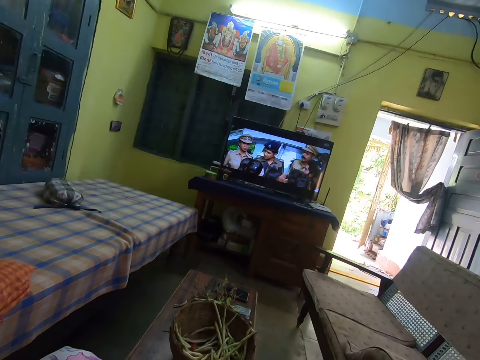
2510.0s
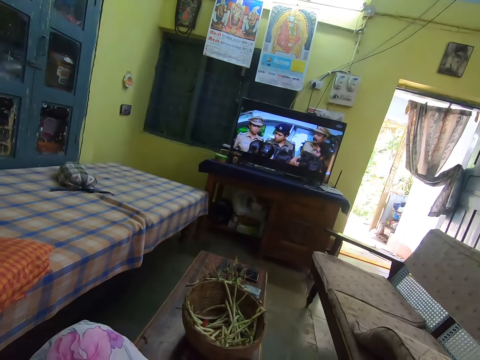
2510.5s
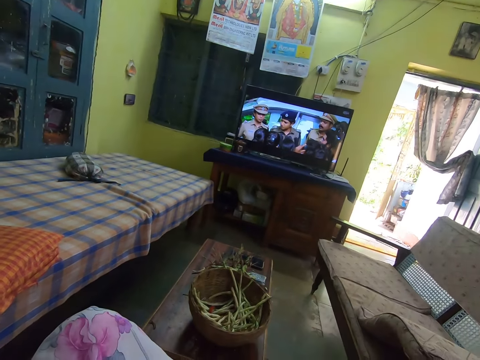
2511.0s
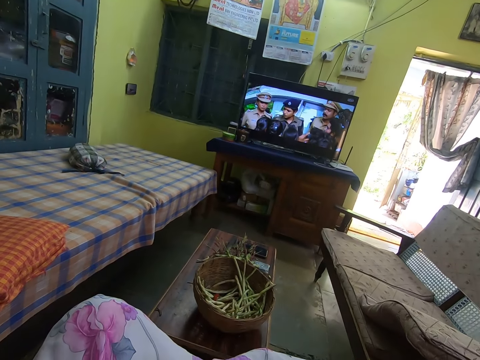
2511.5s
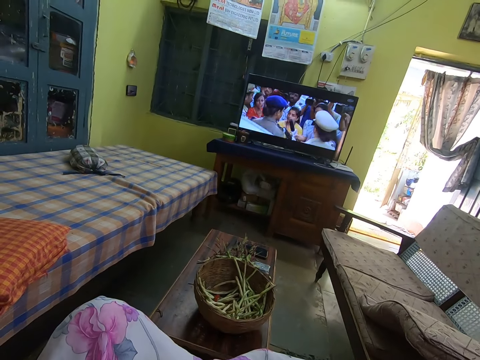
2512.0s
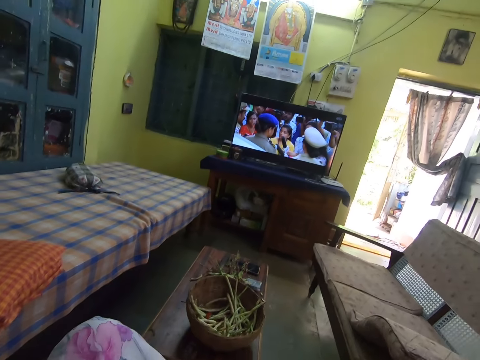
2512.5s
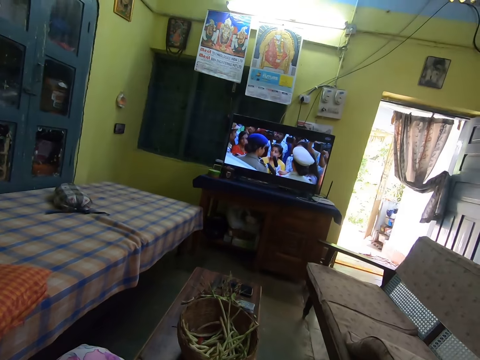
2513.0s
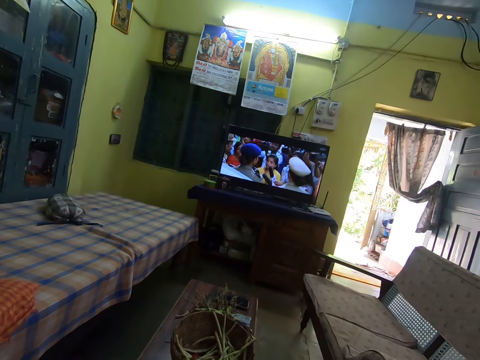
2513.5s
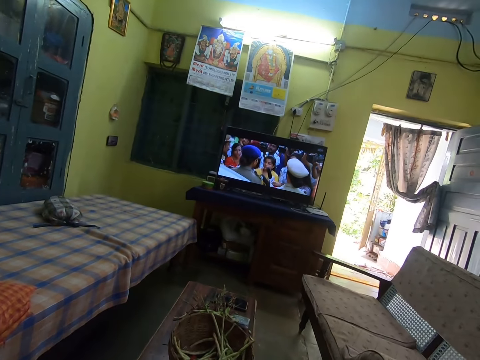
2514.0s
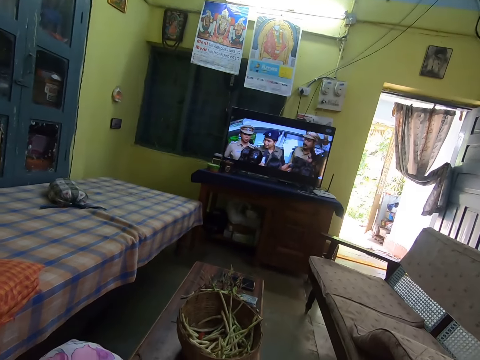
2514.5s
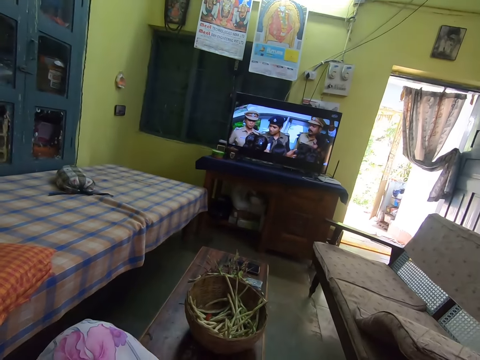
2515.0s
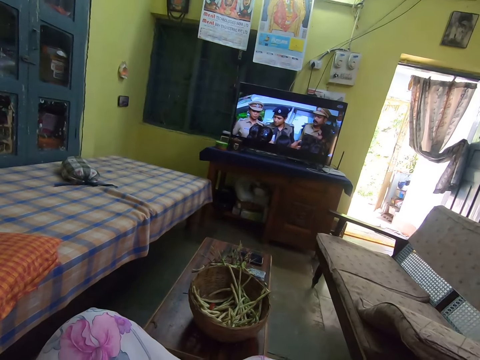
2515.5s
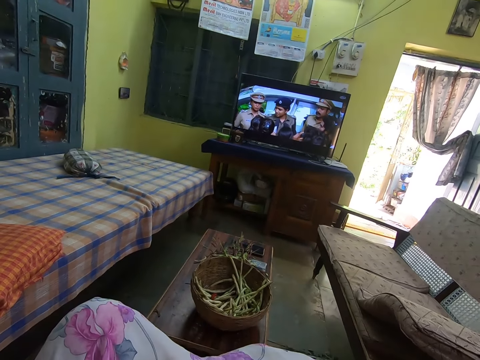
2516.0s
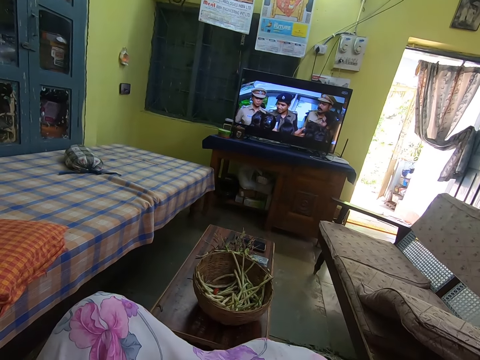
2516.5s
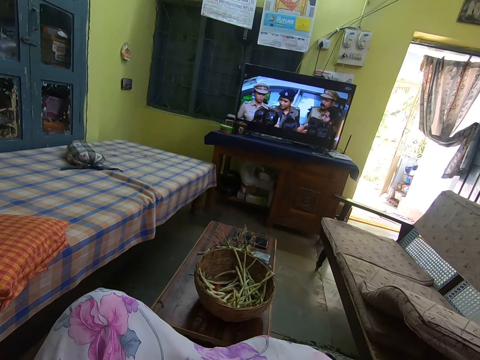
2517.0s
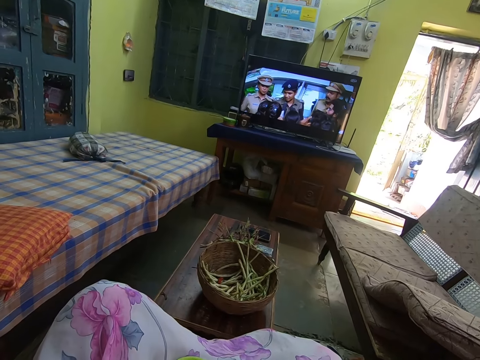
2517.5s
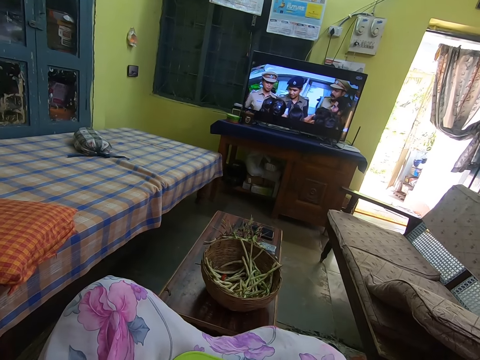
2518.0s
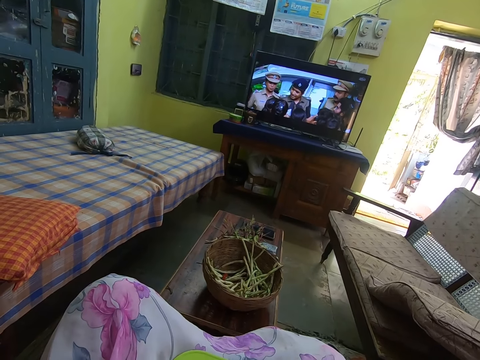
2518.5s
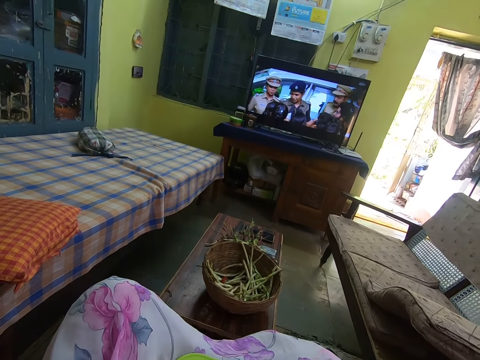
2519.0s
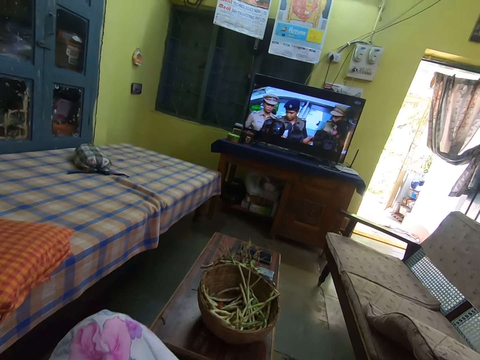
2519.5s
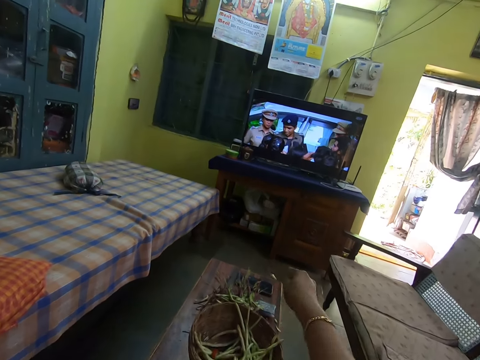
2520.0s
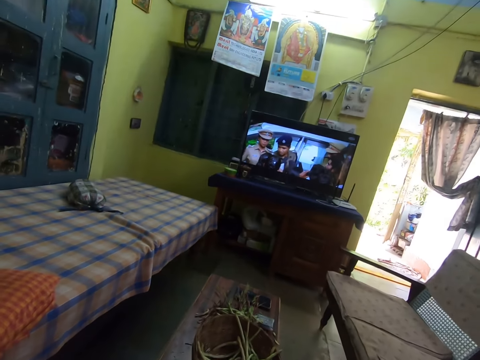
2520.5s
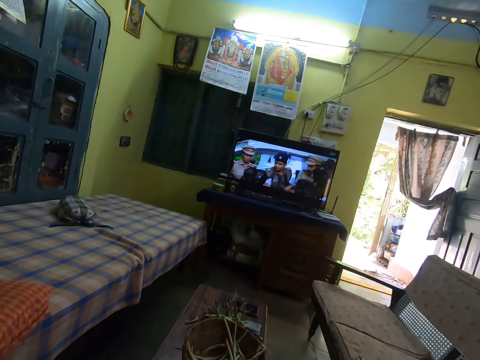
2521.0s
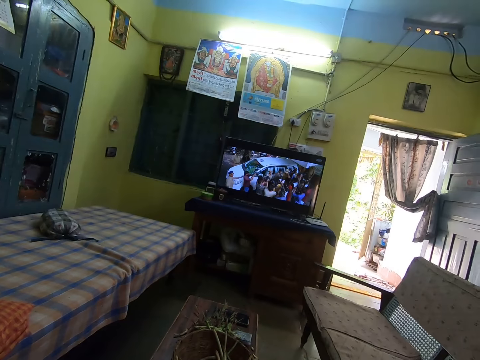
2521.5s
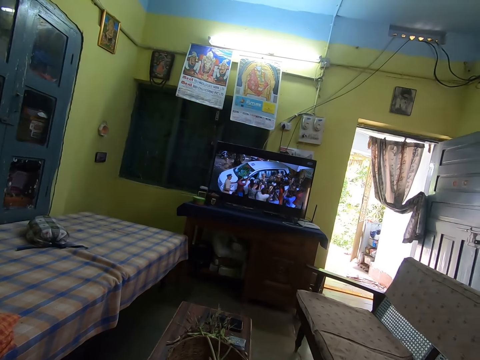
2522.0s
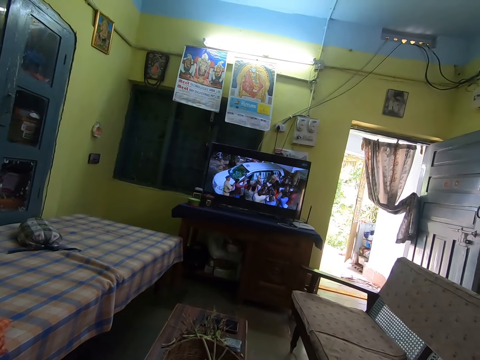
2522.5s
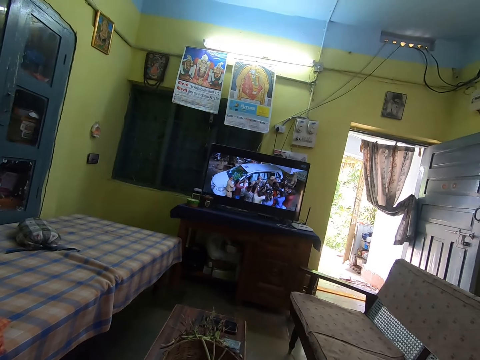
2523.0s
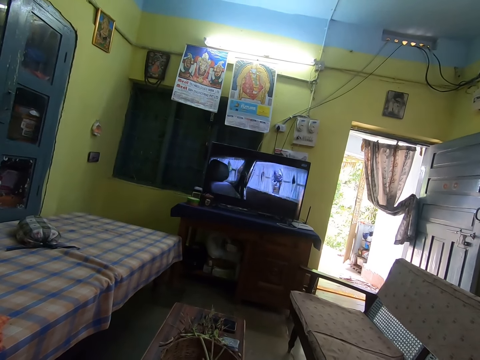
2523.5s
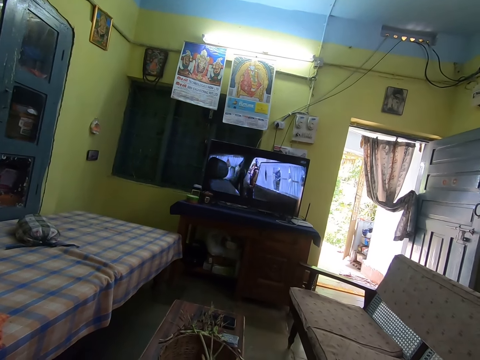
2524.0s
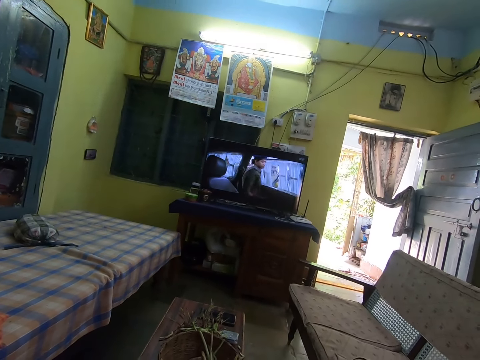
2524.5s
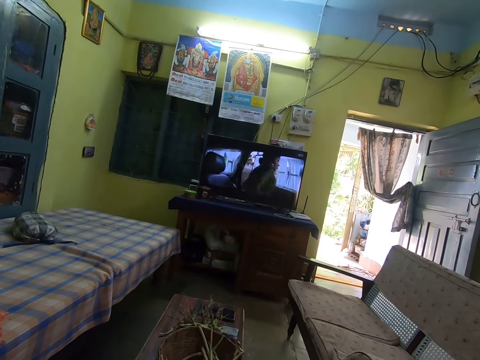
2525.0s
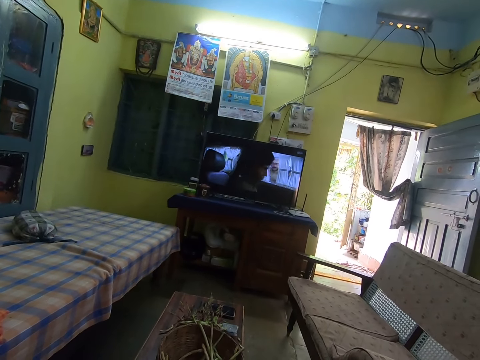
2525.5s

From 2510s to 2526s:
The camera wearer looks around. They watch television. They drop peel on the table. They watch television.

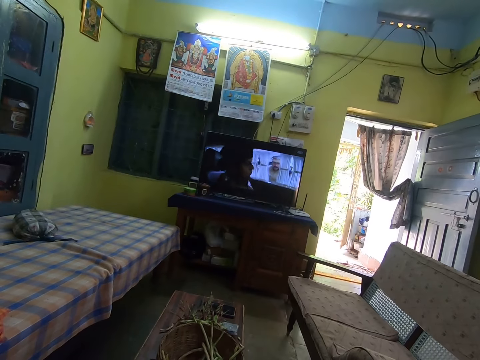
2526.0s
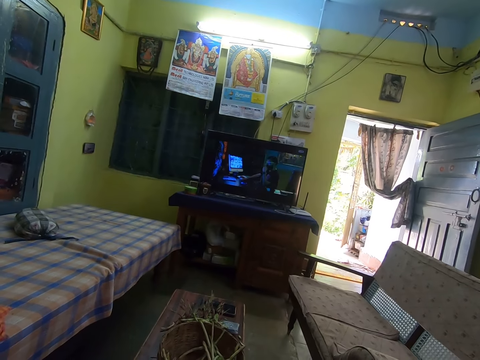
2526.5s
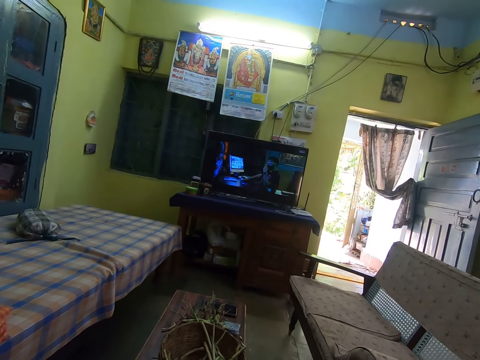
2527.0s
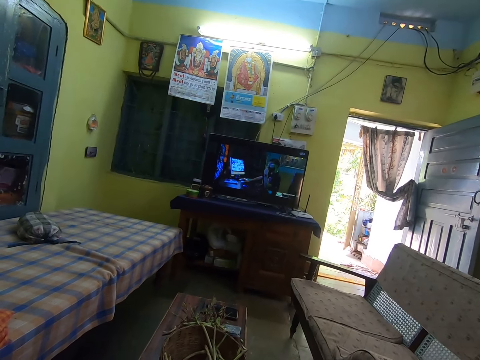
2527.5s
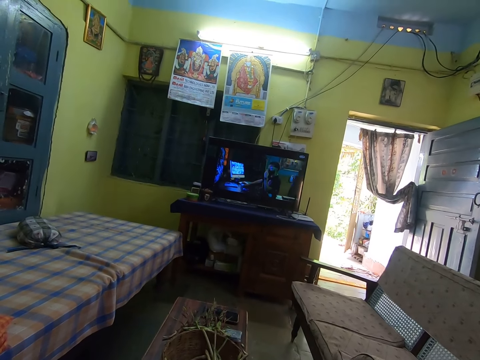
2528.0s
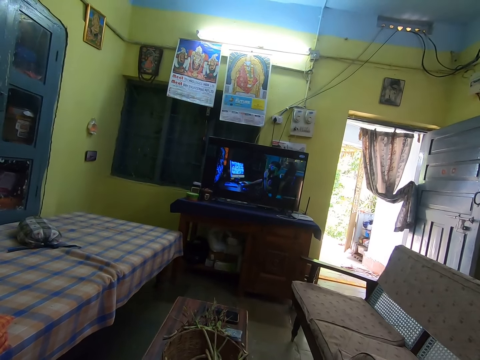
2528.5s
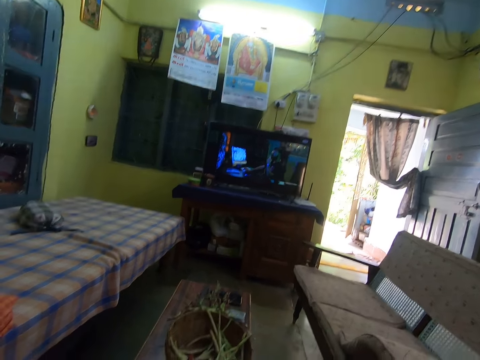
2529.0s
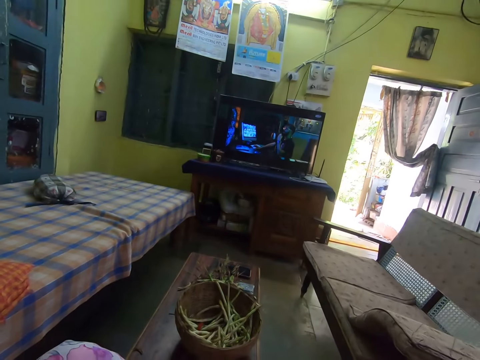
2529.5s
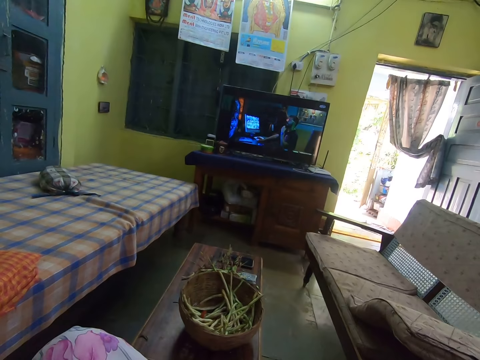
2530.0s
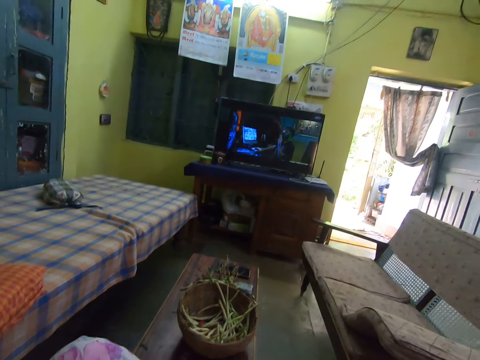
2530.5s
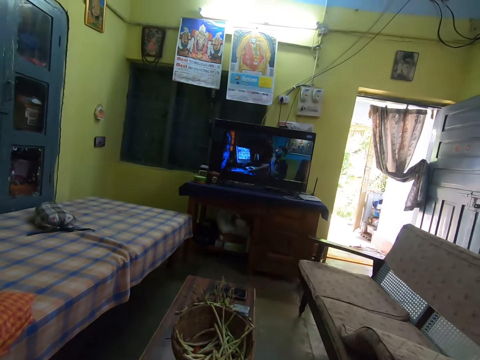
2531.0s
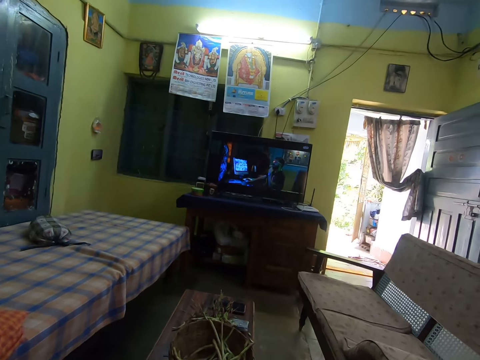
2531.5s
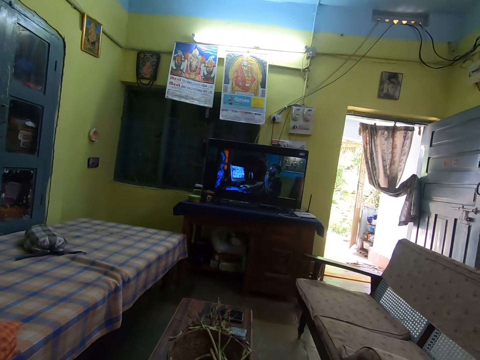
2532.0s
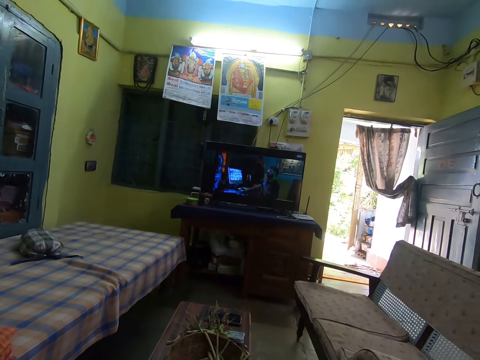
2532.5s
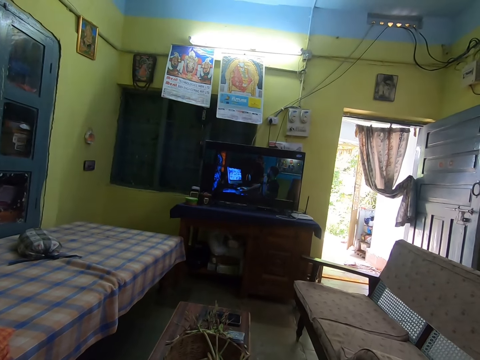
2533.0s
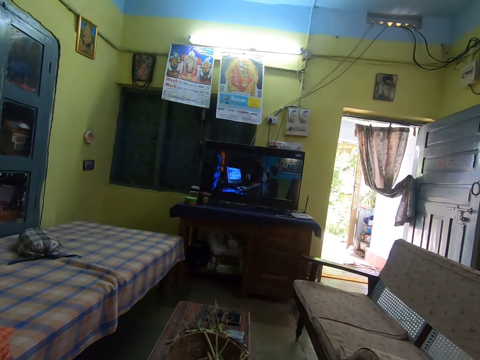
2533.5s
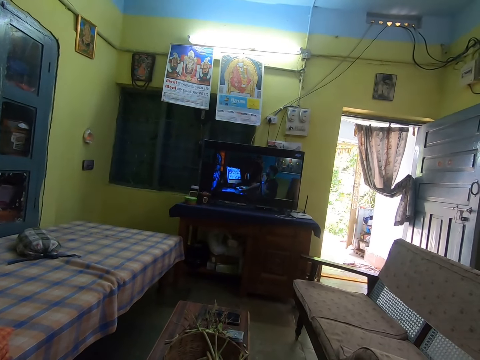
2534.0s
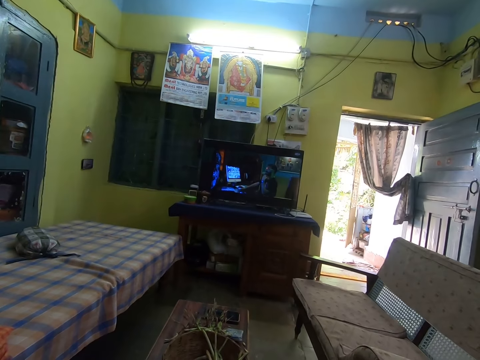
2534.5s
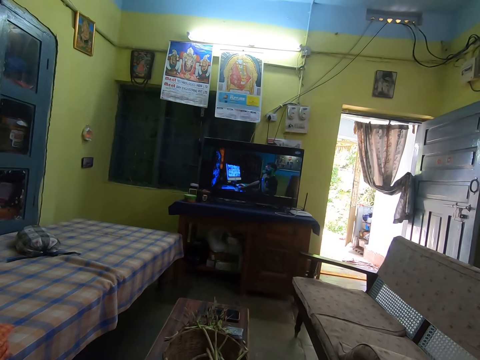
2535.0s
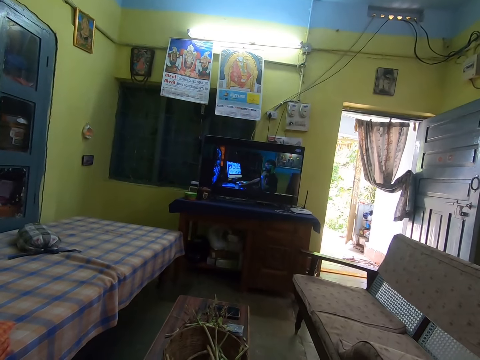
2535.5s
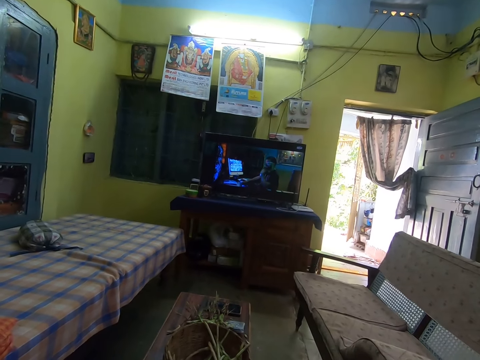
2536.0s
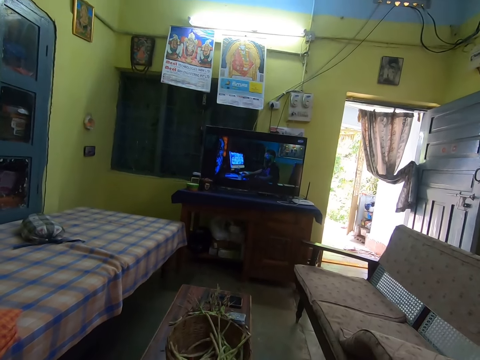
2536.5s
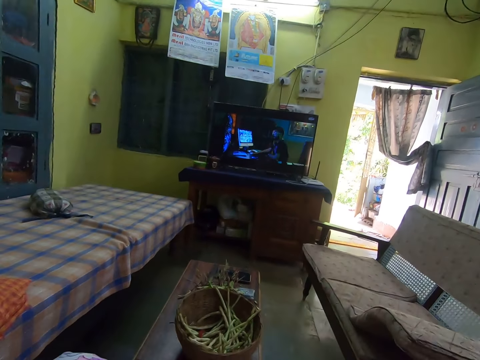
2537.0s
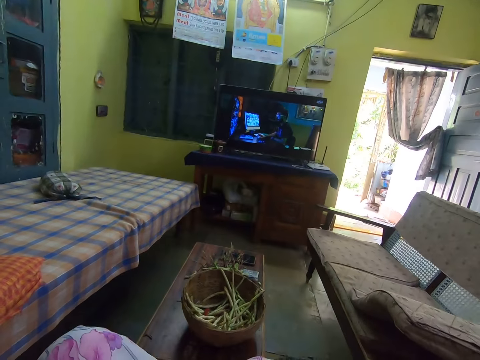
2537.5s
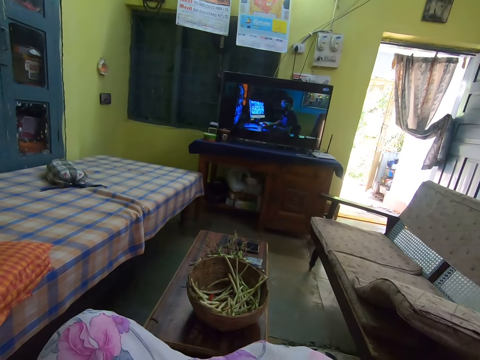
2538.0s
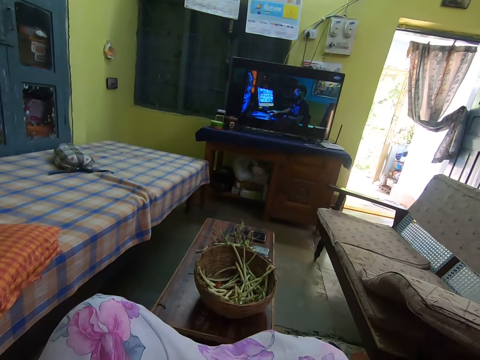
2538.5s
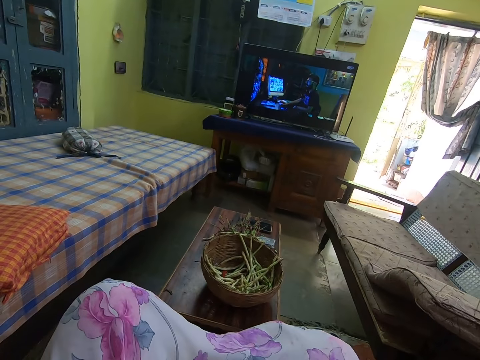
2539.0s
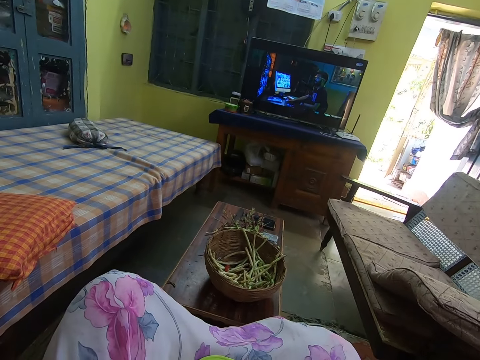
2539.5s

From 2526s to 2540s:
The camera wearer looks around. They watch television. They look around.
